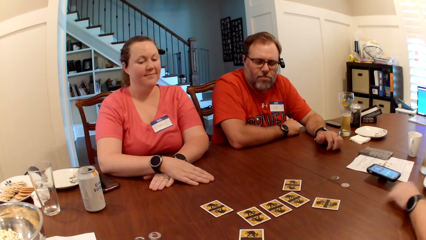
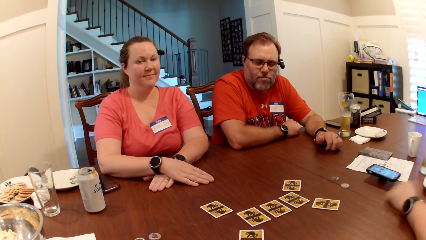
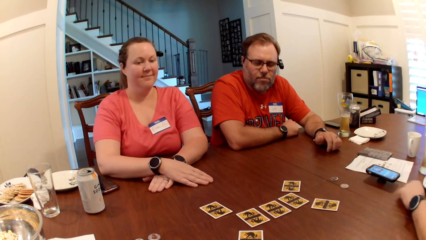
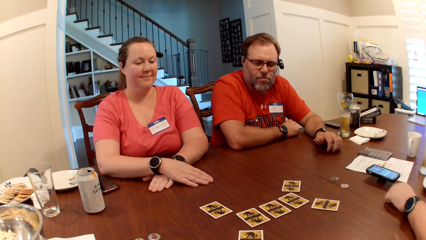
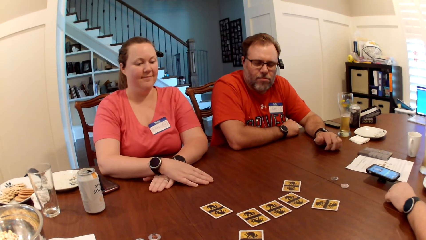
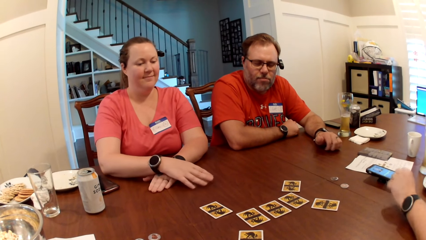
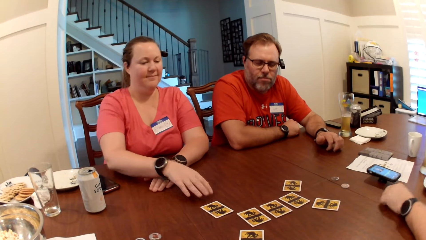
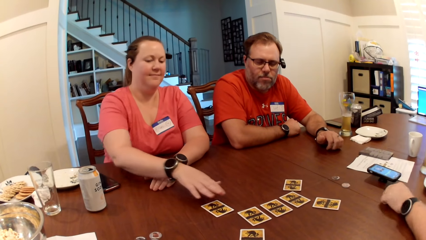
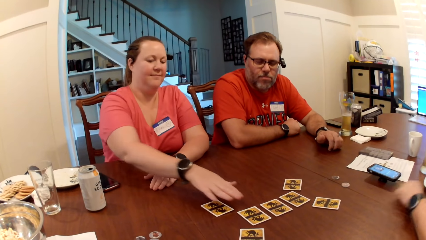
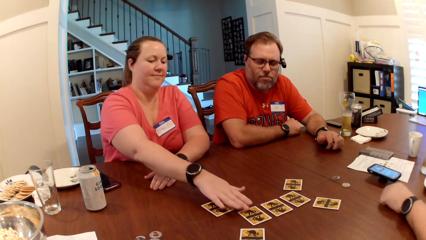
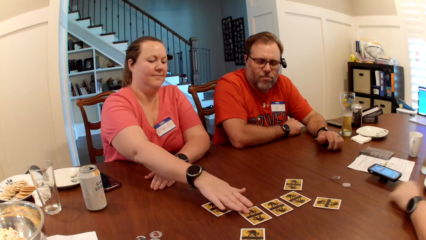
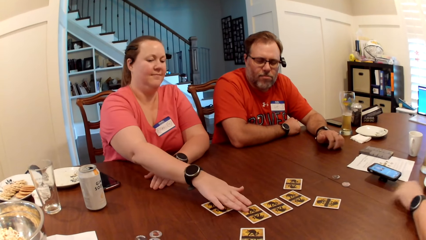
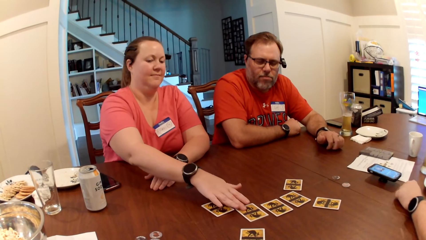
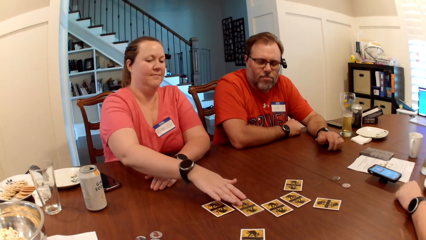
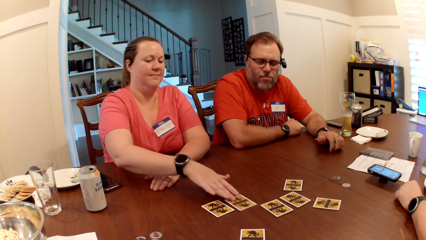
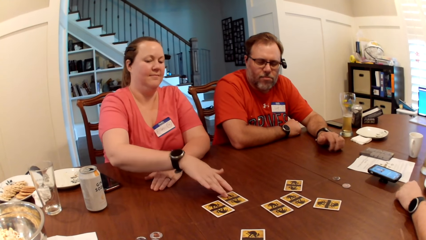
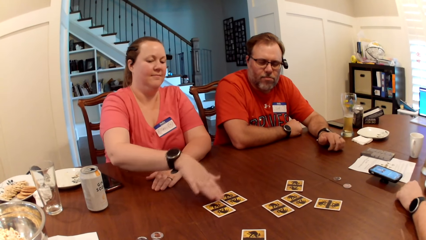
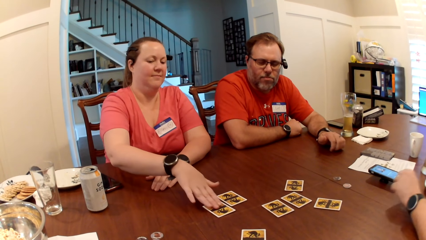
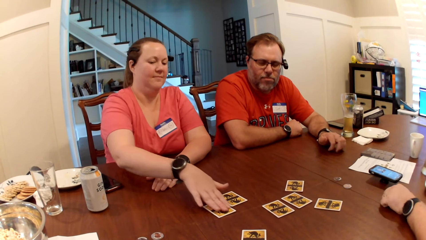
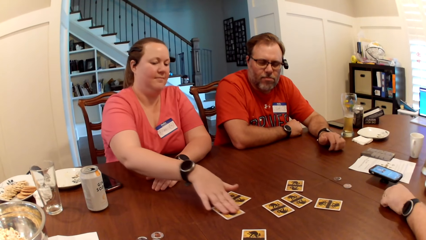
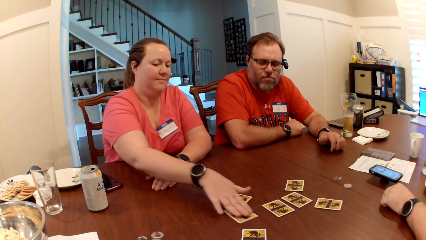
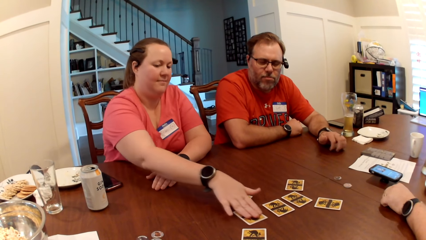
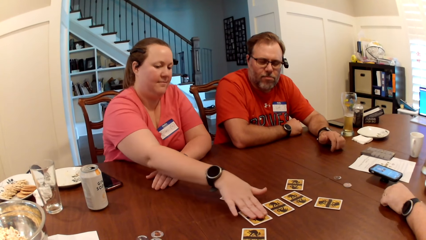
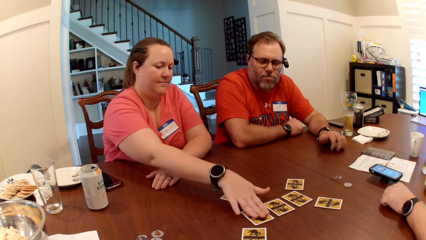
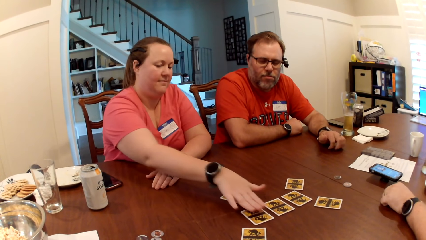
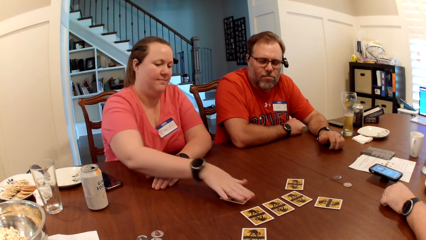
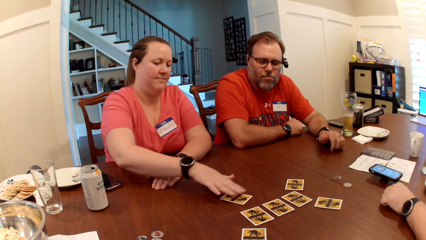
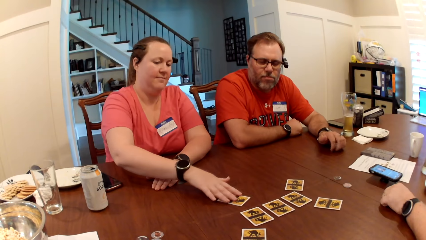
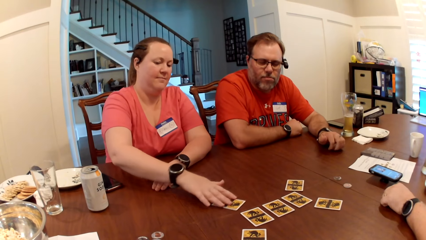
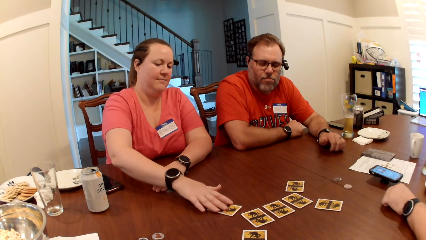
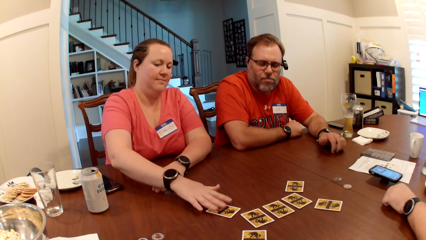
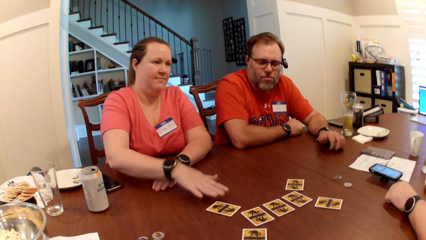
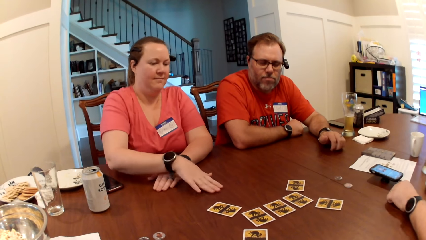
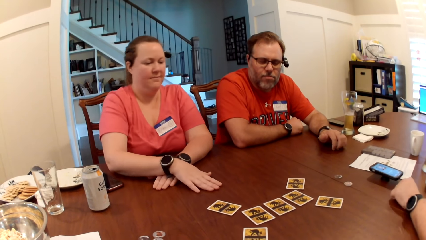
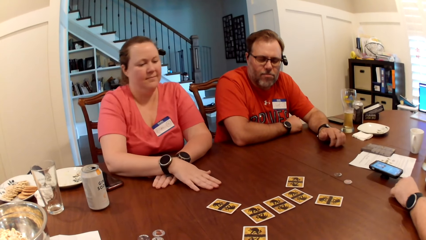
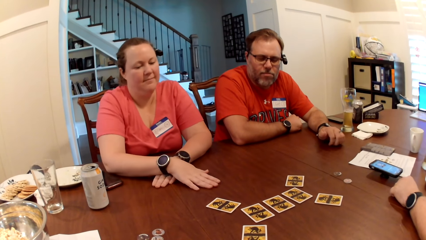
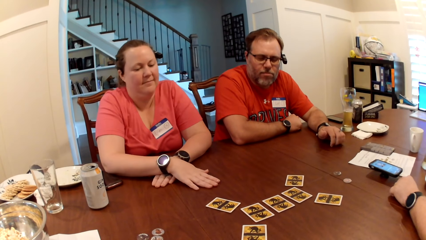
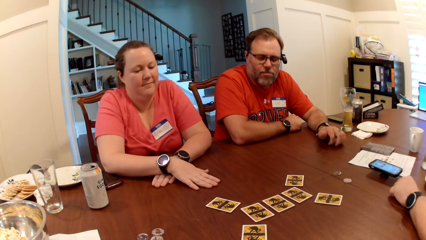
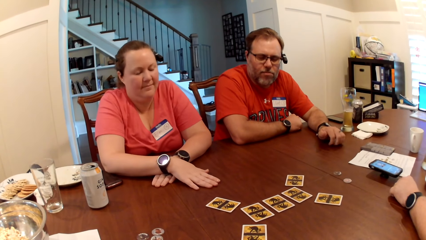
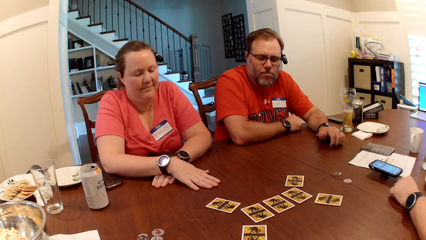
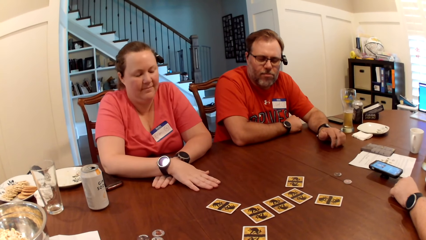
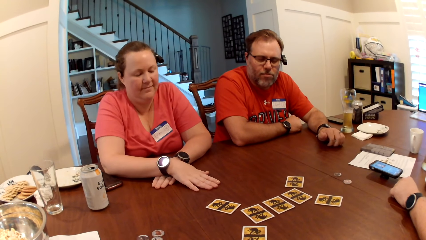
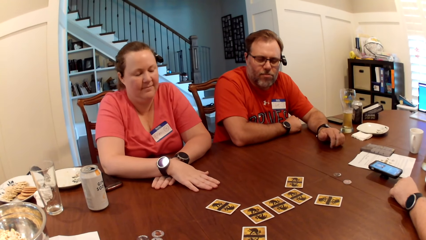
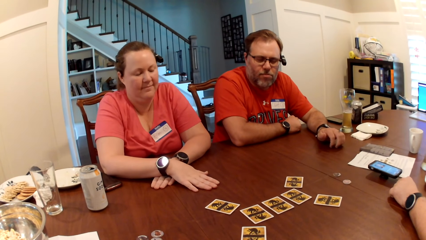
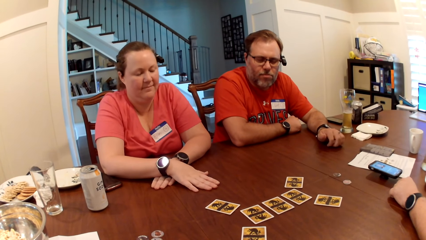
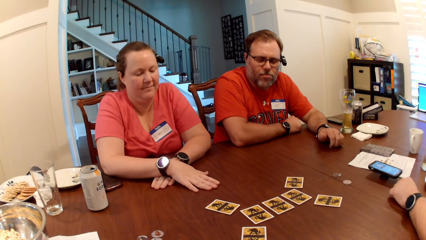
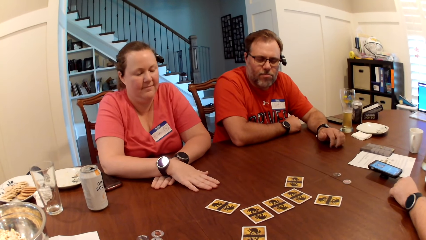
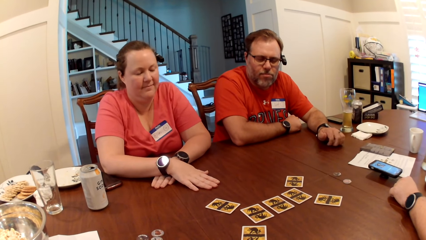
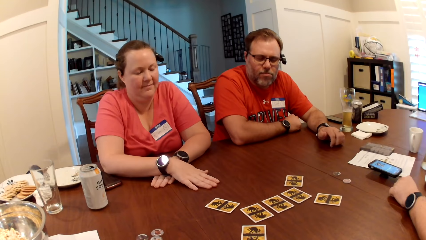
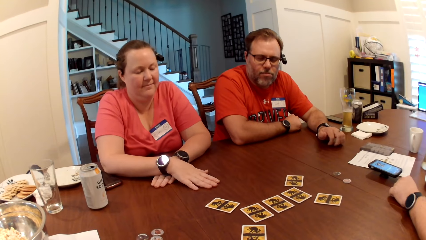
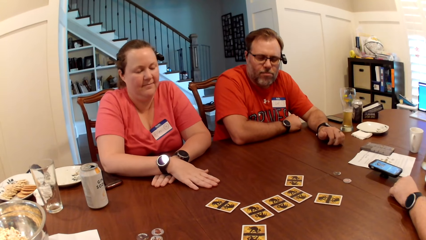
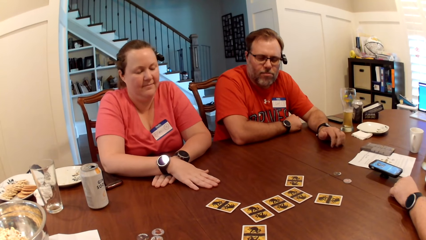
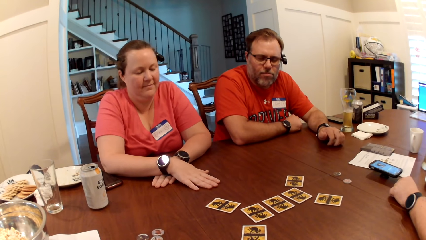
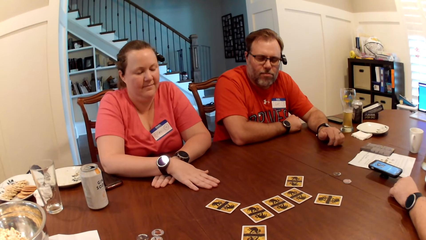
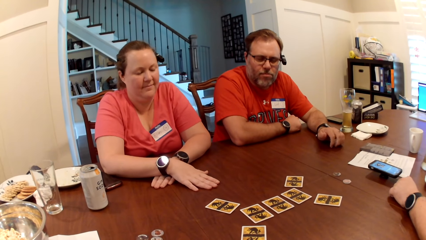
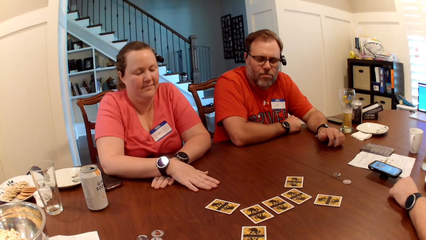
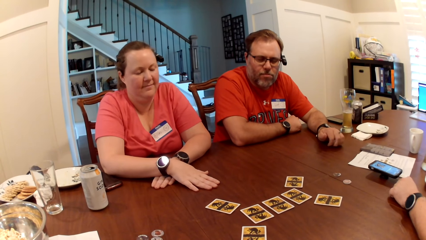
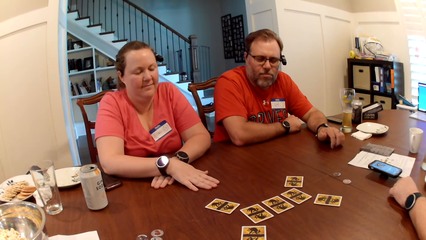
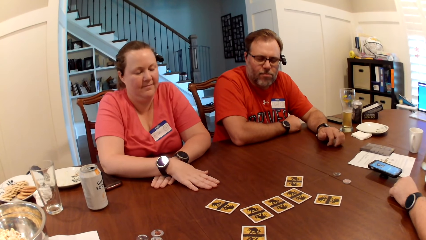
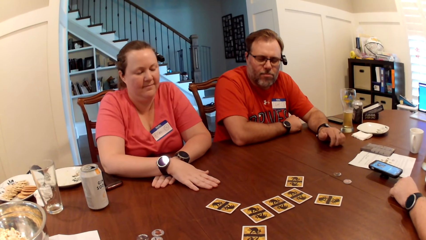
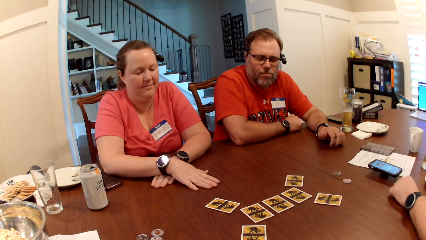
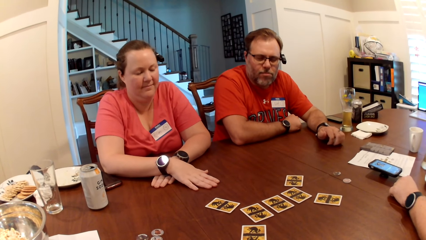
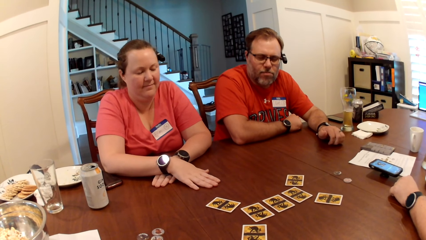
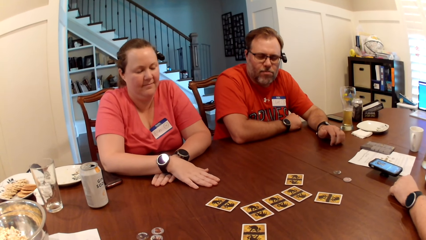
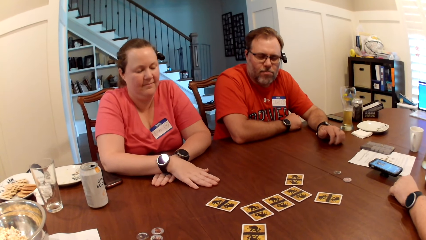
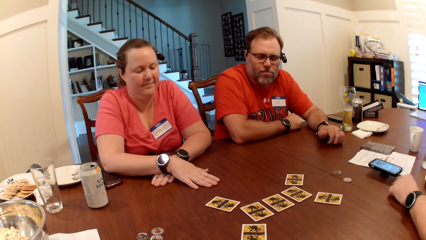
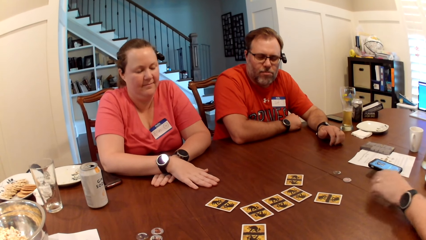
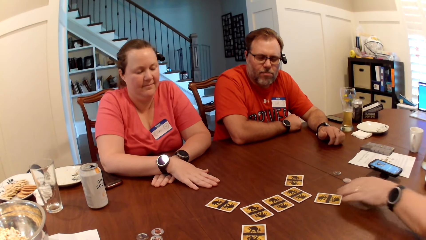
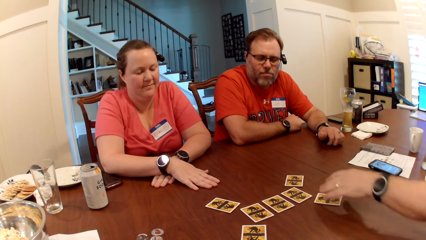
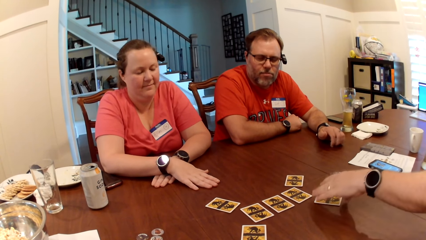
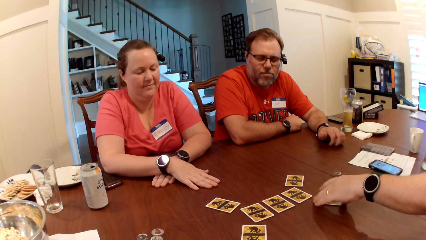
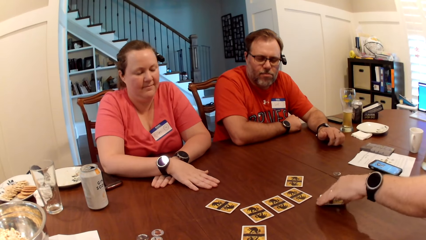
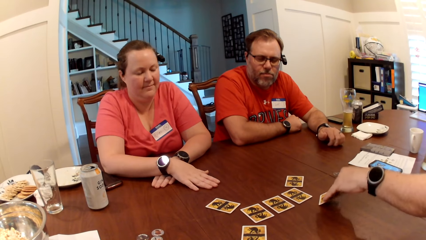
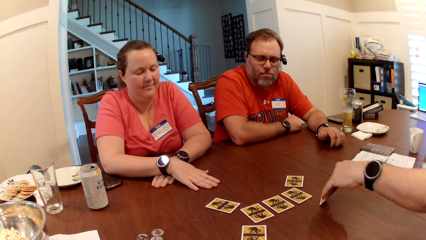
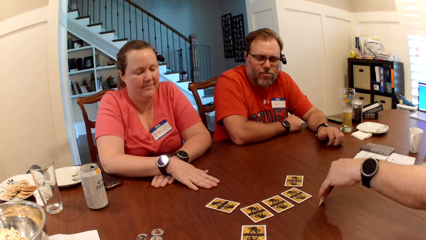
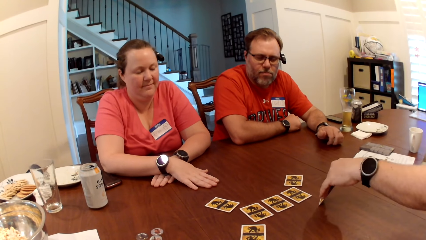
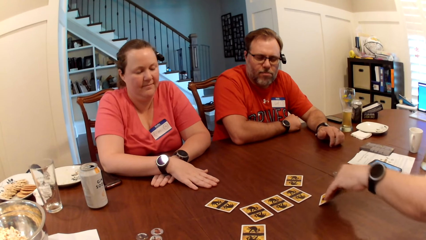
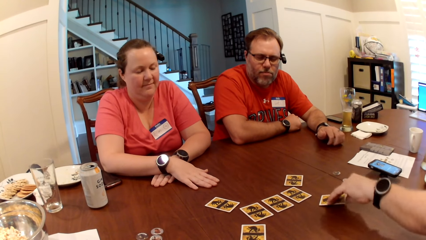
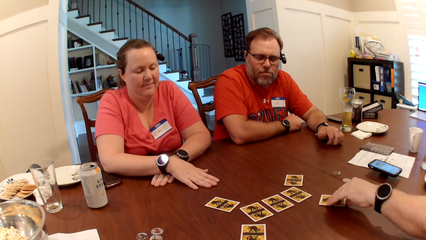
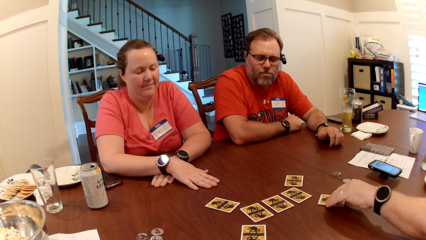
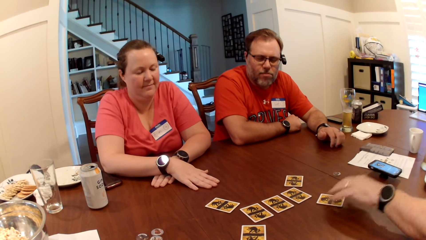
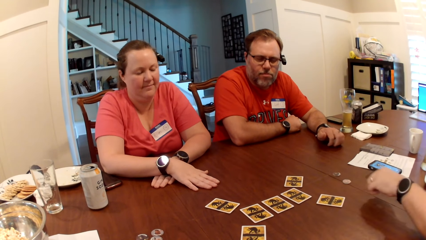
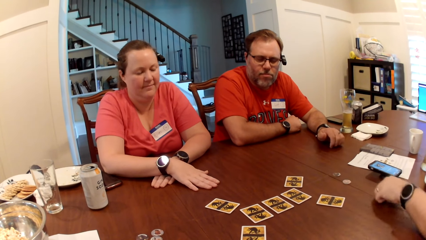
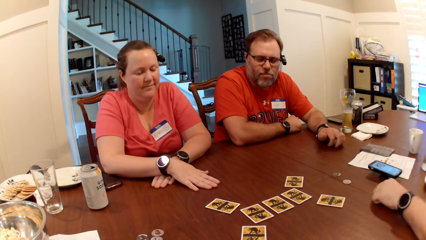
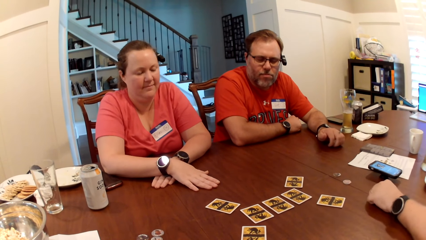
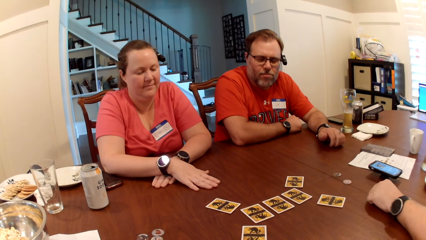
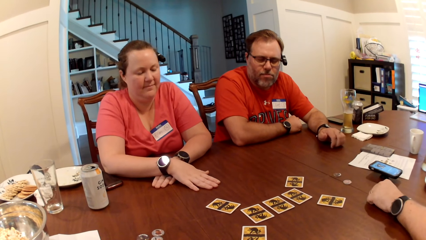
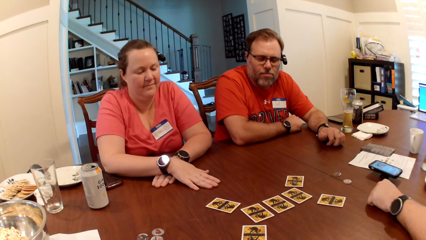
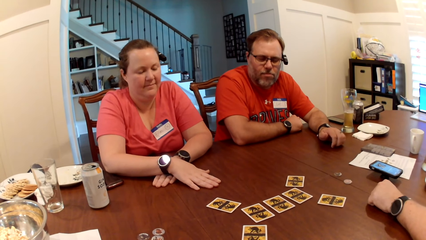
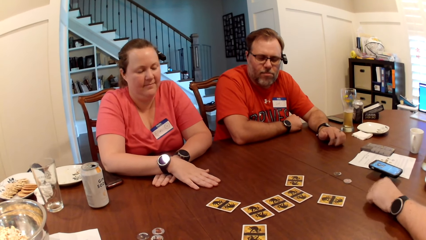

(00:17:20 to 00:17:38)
A woman exchanges cards. The woman places the cards on the table with her right hand. A man opens the card on the table with his left hand. He lifts the card. He closes the card on the table with his left hand and returns the card.
